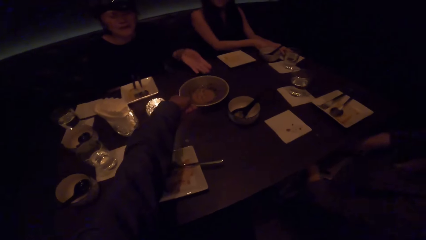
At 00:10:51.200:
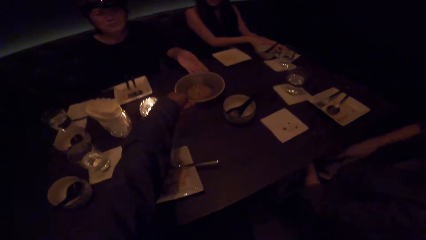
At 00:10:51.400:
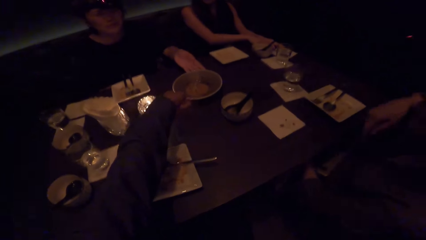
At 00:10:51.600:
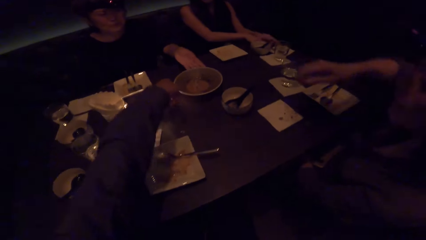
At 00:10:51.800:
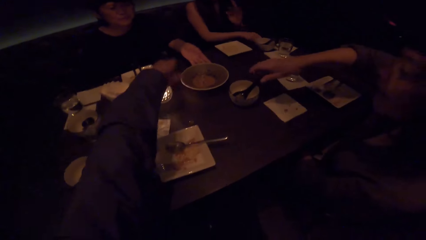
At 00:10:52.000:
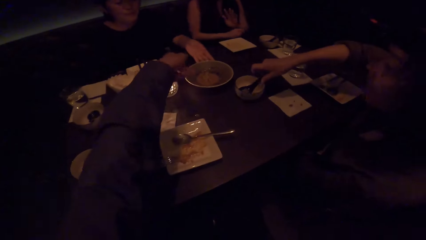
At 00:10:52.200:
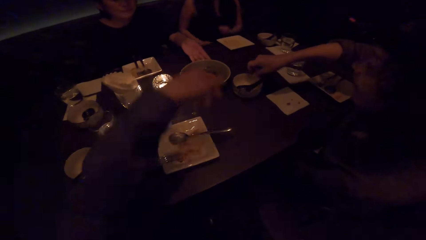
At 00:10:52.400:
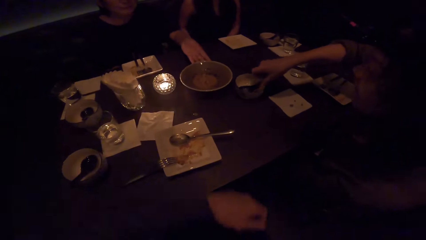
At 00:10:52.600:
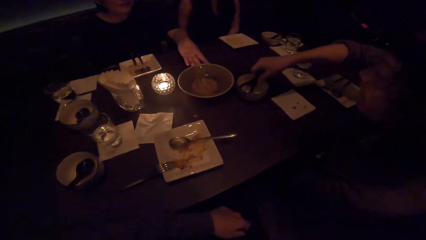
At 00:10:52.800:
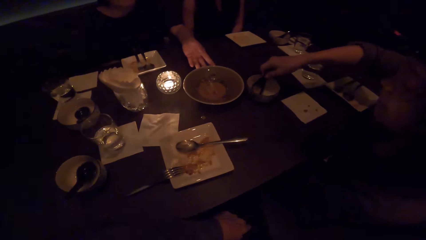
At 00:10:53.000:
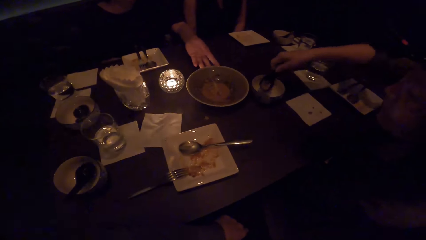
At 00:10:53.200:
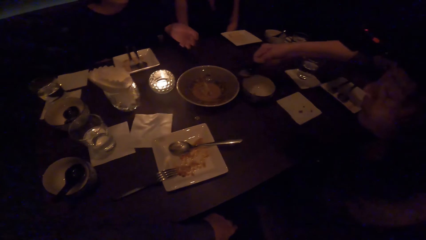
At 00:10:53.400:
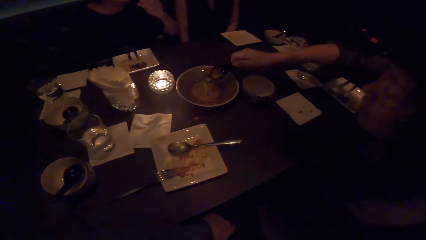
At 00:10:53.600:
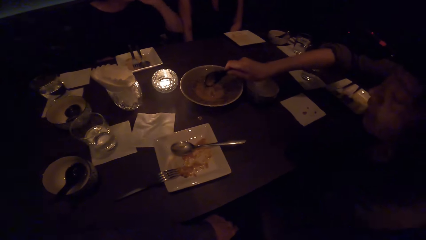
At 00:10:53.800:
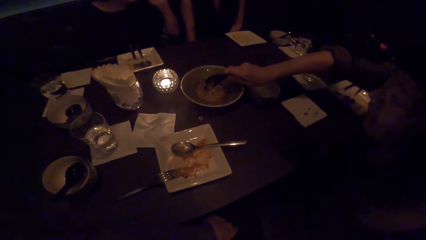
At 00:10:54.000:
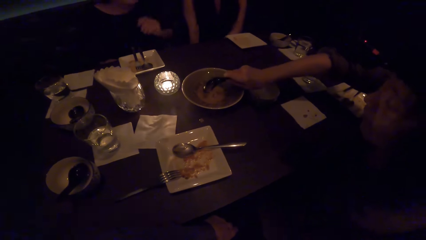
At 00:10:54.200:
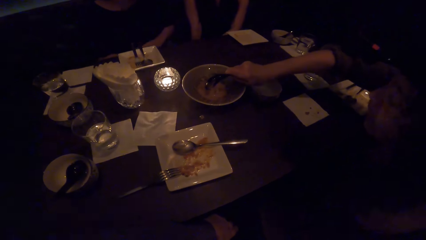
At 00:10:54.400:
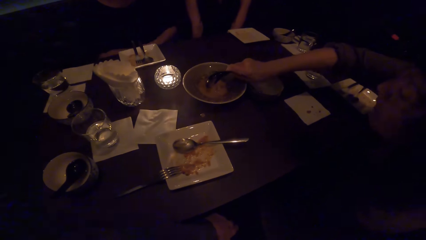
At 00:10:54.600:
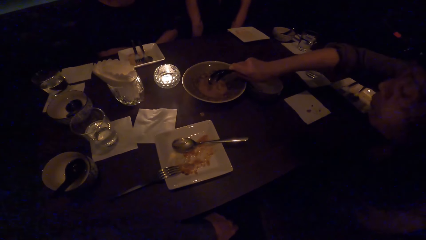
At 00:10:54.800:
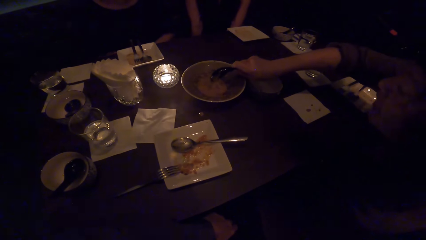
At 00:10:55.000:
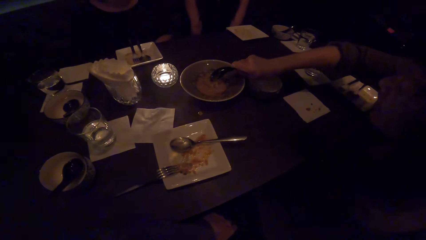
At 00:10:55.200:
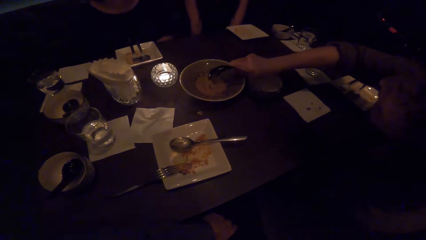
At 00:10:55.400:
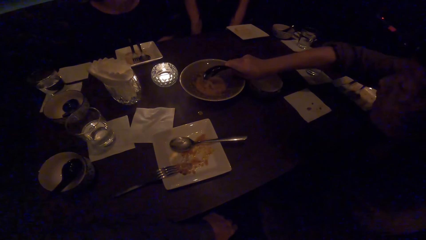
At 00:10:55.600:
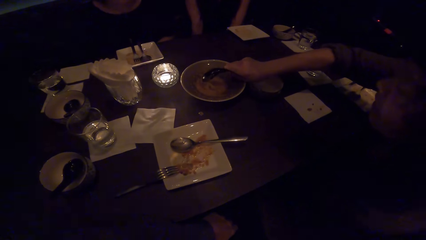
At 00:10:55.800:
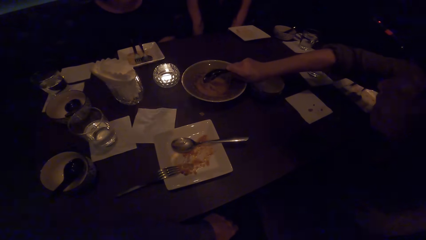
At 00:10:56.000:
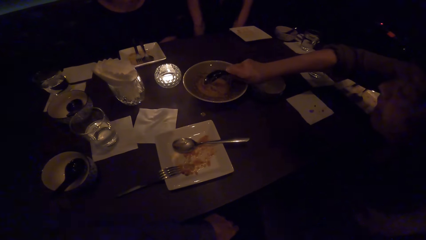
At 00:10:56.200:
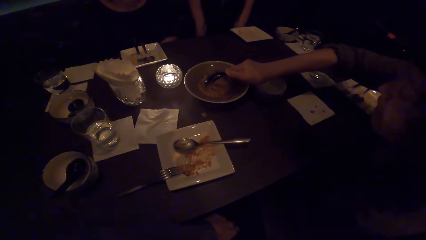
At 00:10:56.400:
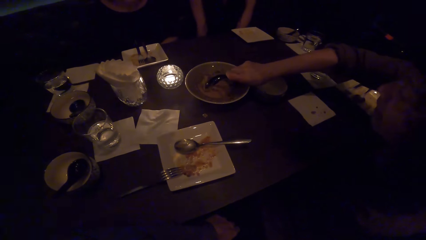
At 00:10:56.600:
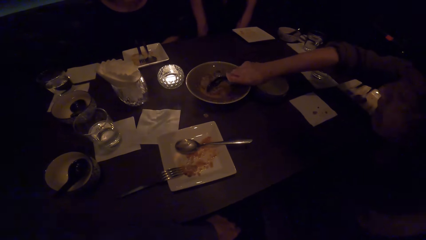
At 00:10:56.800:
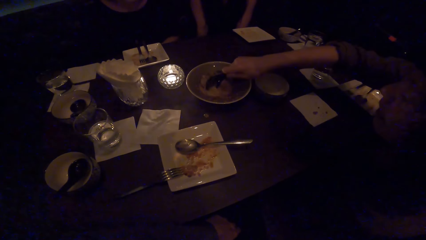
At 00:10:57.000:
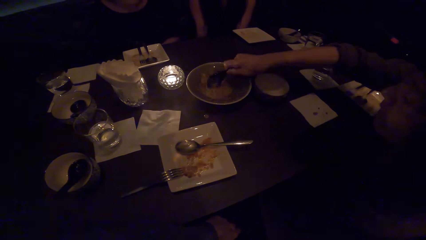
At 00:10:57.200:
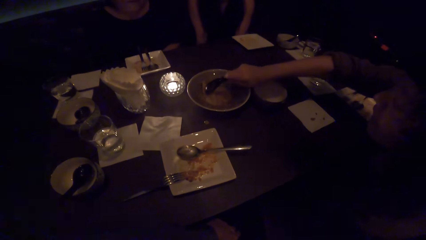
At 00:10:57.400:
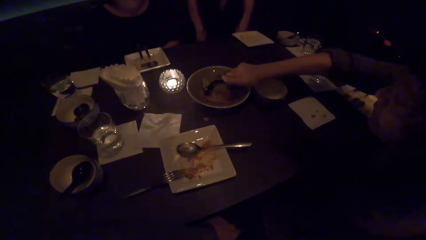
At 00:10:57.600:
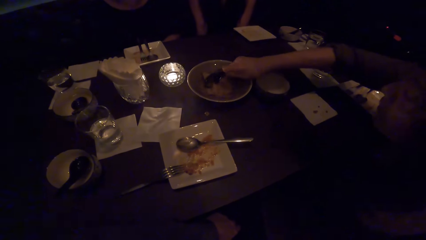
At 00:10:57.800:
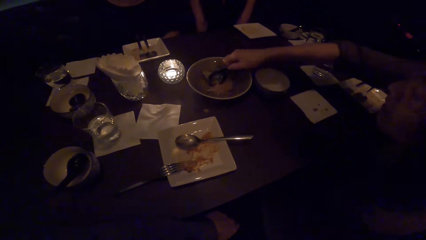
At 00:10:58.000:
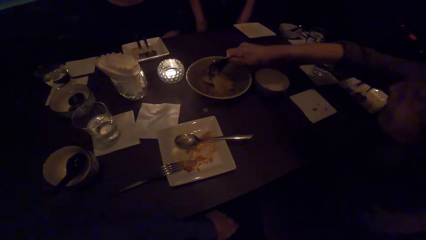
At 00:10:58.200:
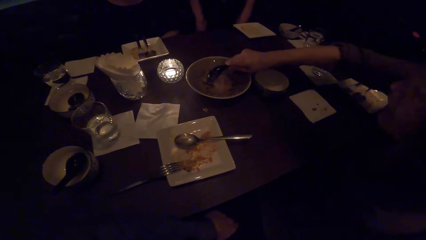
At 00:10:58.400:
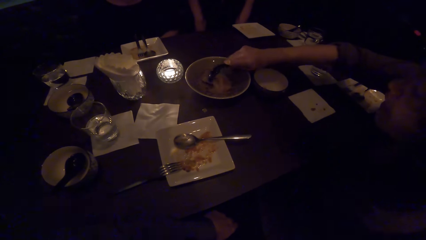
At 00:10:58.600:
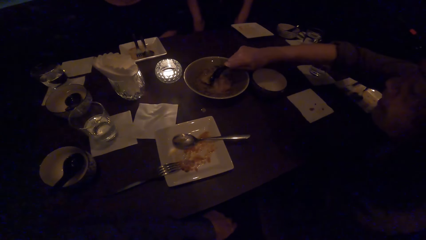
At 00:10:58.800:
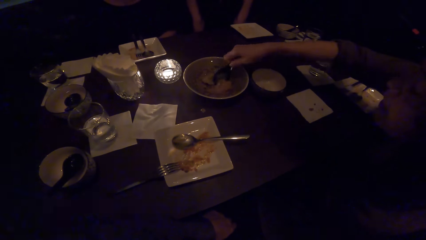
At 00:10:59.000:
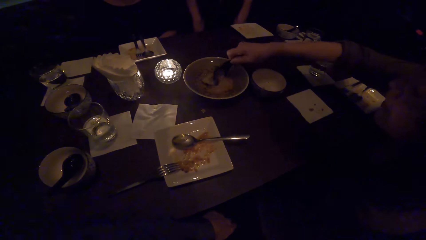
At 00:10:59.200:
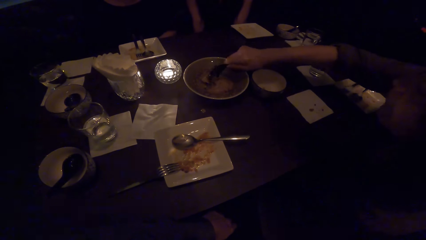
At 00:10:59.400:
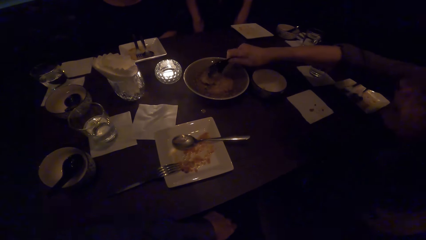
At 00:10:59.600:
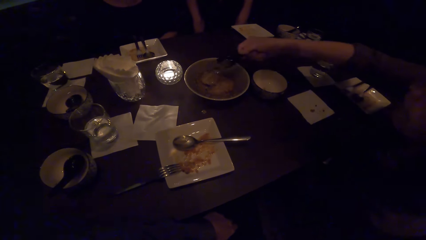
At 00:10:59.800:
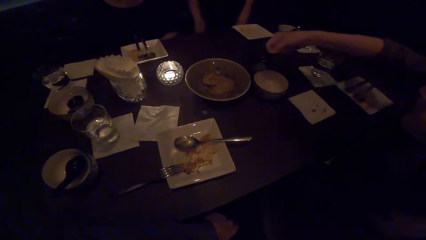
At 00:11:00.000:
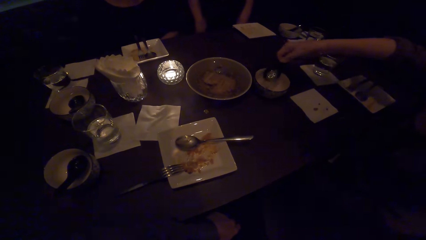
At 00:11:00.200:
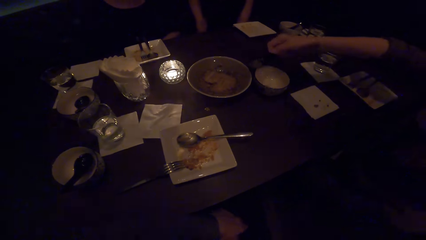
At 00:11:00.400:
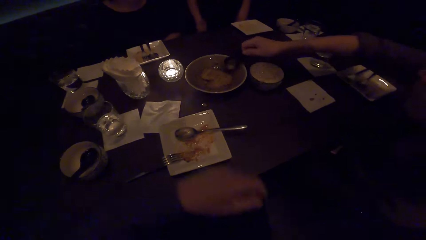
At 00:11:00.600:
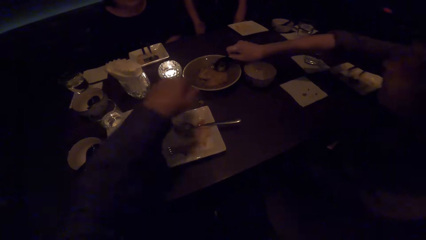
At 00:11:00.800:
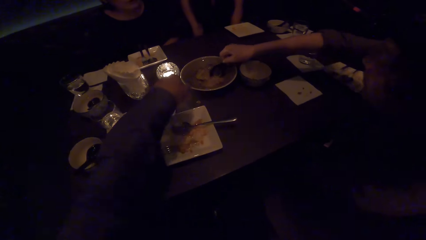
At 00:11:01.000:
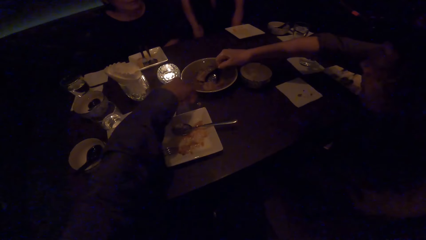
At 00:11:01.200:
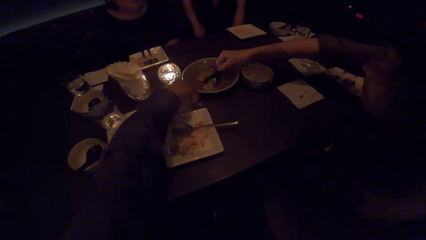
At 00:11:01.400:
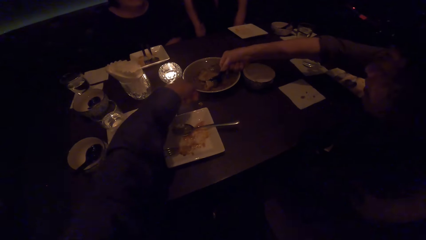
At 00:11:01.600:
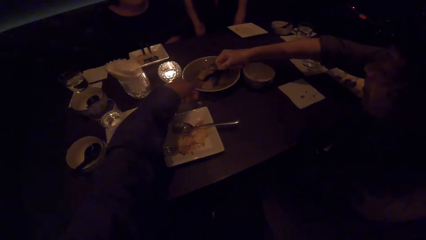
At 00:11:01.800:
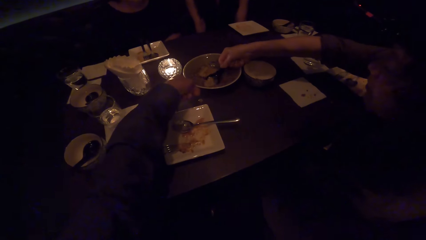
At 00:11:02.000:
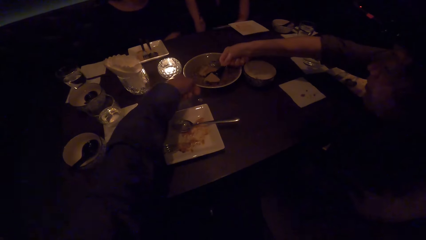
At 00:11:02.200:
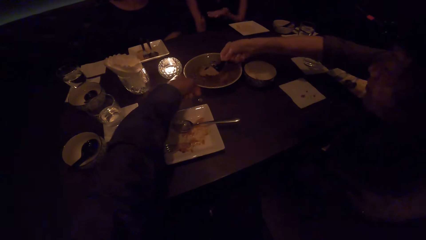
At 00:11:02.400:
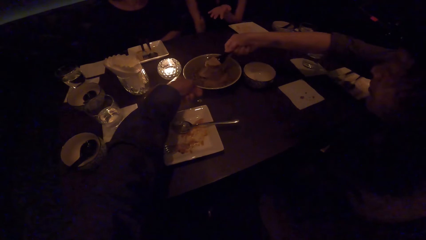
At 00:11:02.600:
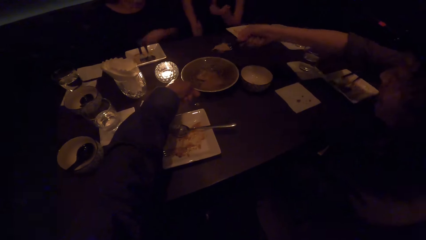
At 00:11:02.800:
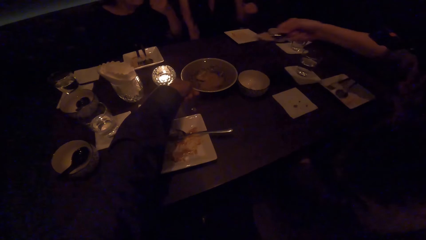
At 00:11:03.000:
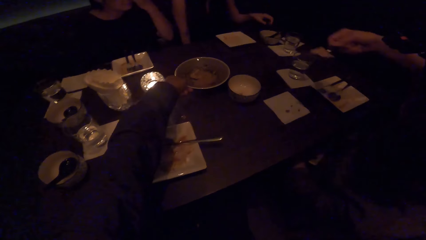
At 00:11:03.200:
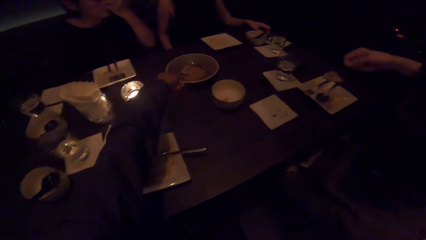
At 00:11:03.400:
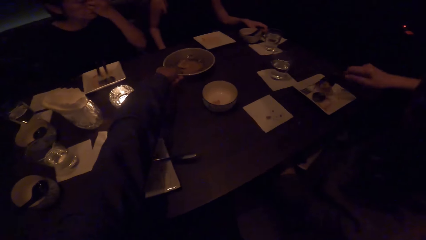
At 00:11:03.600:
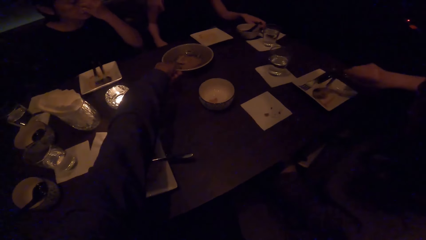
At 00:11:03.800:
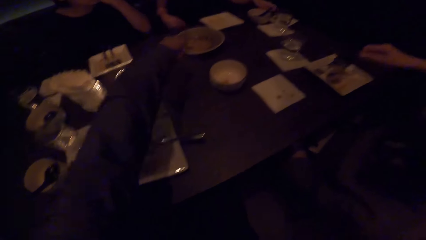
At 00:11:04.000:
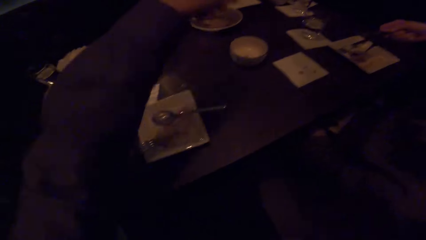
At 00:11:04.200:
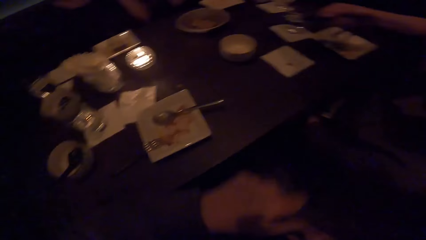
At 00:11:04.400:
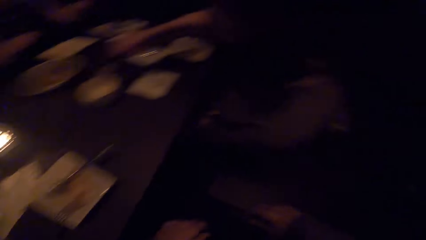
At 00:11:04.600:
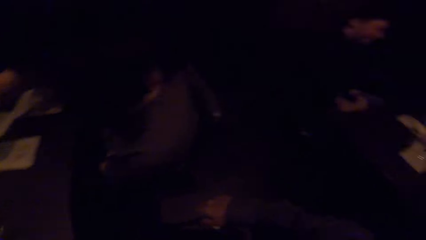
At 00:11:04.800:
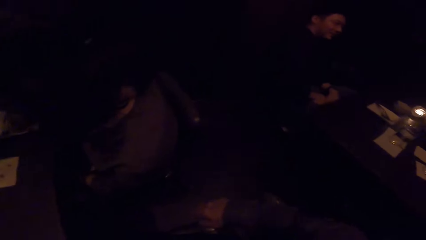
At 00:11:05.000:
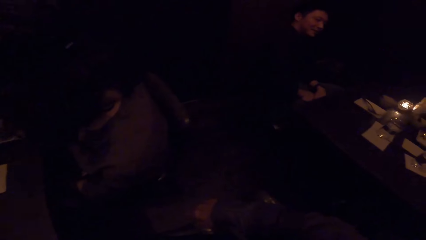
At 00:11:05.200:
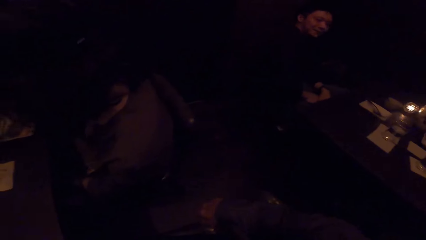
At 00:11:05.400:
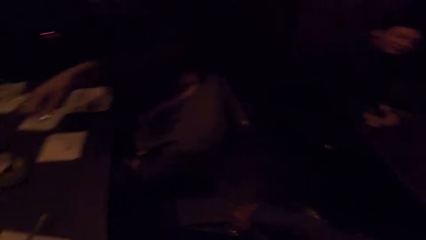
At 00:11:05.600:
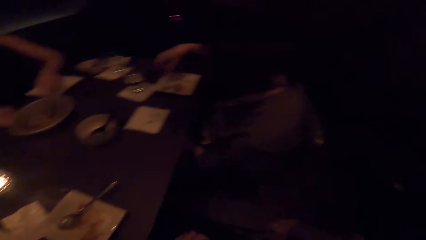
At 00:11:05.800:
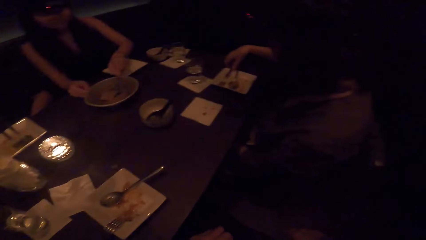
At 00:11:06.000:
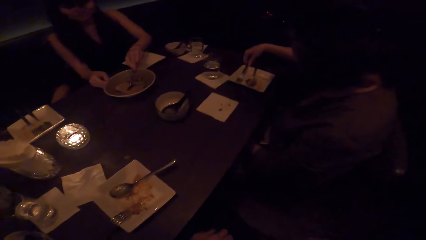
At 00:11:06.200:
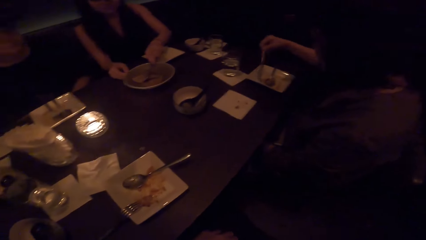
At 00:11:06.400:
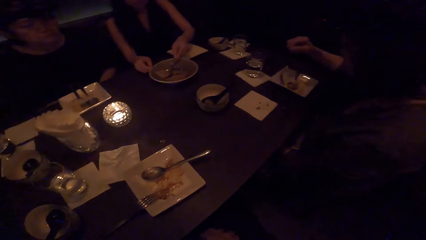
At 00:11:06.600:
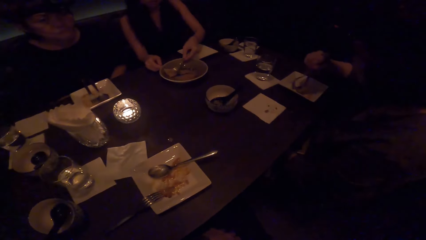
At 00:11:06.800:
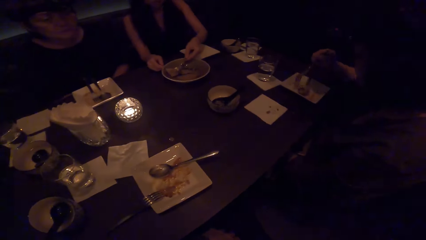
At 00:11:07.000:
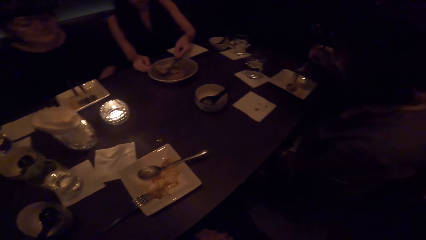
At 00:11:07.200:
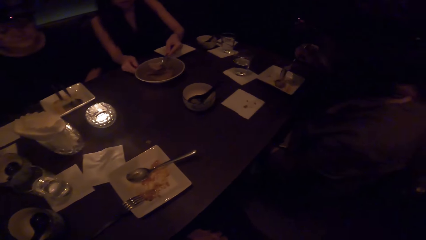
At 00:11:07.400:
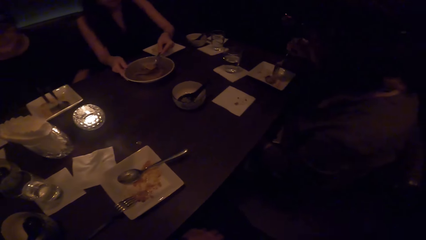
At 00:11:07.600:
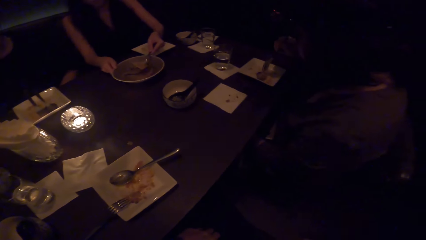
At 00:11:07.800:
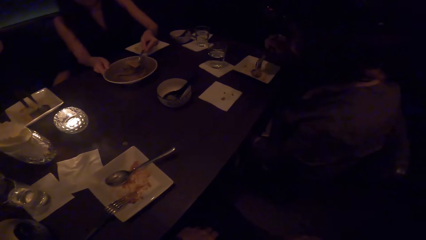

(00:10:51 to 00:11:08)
A woman moves a bowl. The camera wearer looks around. Another woman scoops soup. The camera wearer touches the bowl. They move the bowl. They look around.
